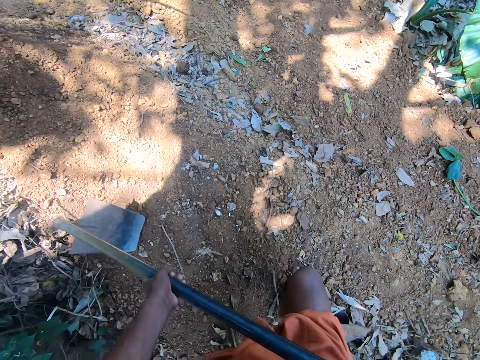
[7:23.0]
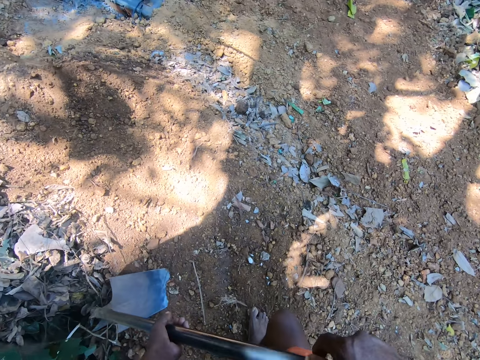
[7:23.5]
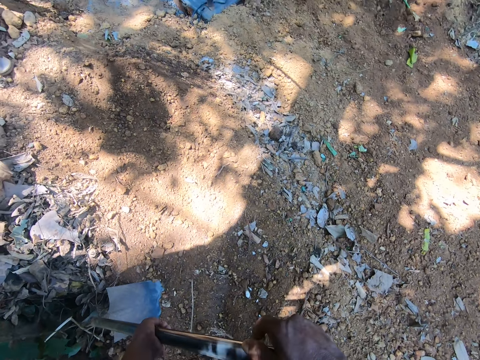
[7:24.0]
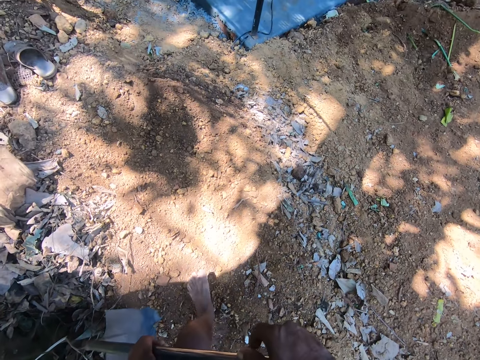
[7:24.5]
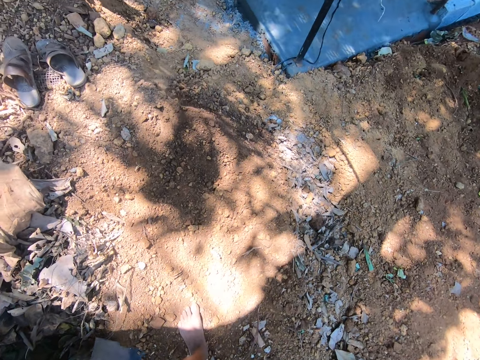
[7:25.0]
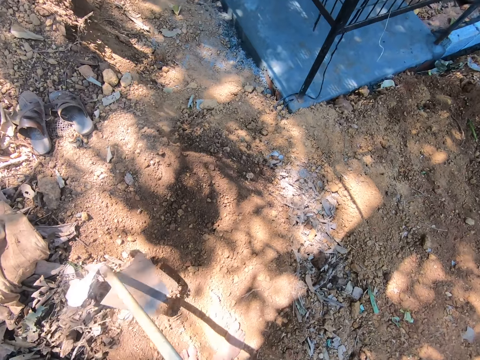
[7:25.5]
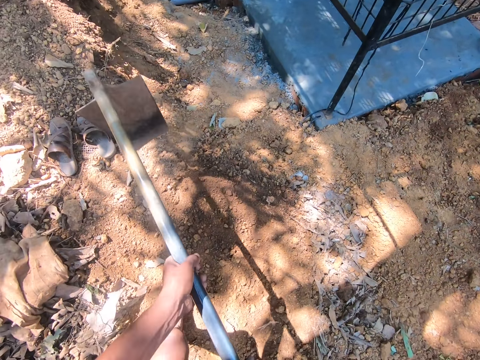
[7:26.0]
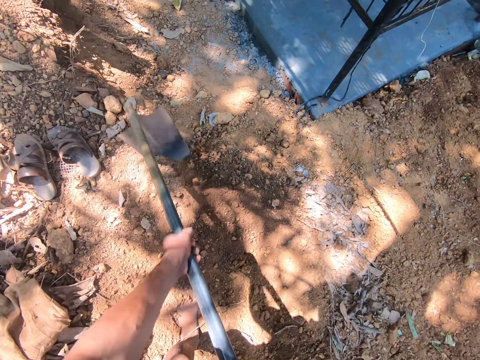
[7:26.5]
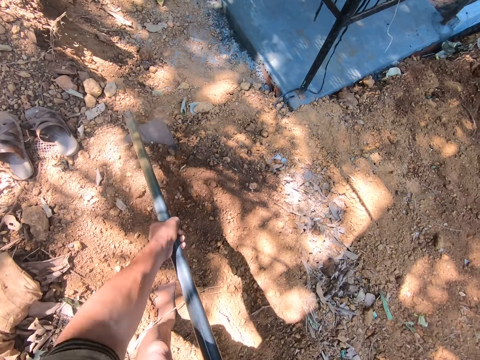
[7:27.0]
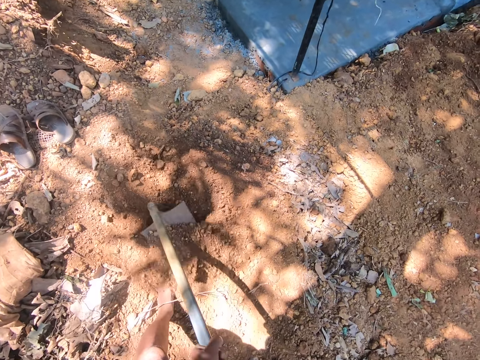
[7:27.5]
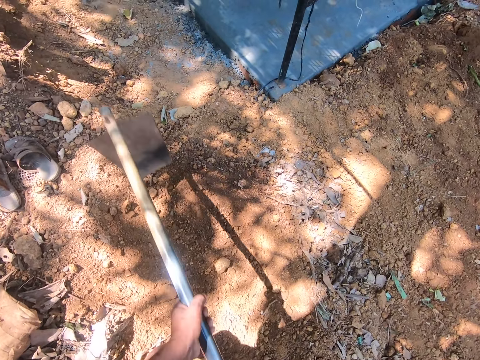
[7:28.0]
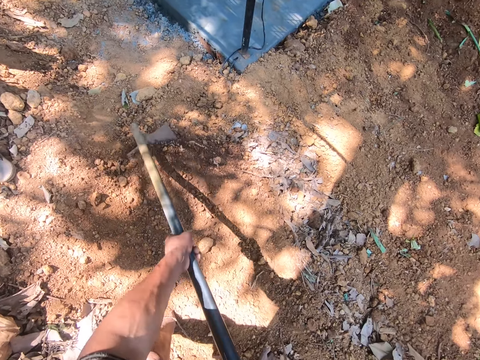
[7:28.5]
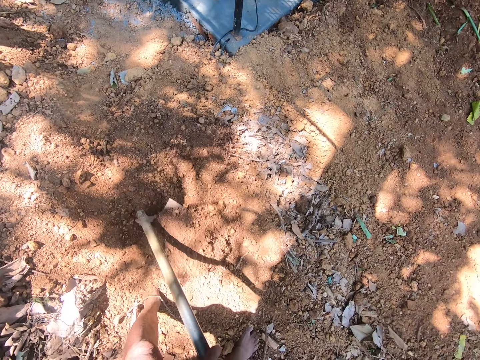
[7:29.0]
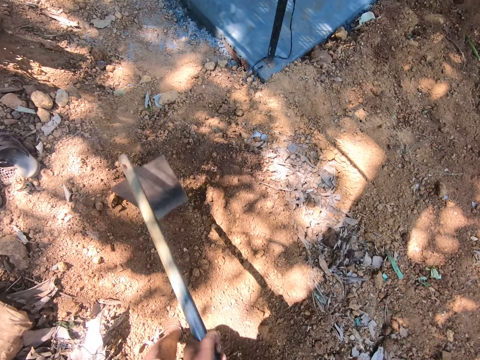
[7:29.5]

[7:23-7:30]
The camera wearer walks around the compound.

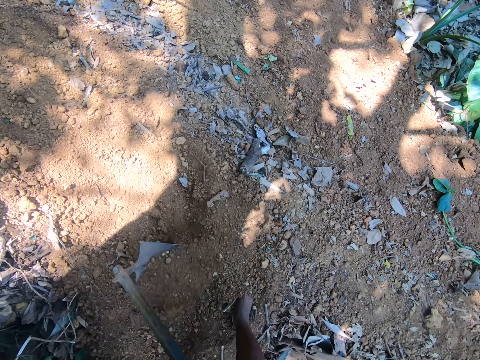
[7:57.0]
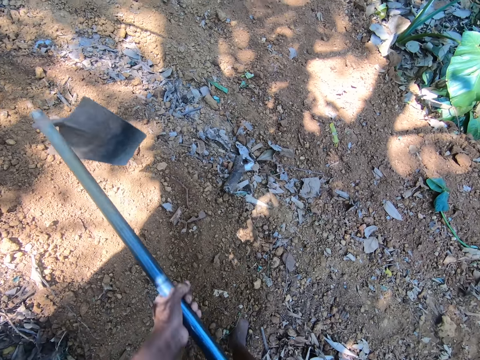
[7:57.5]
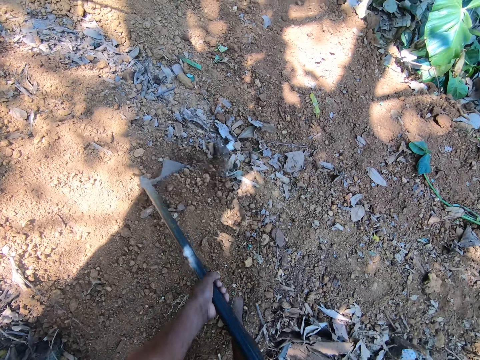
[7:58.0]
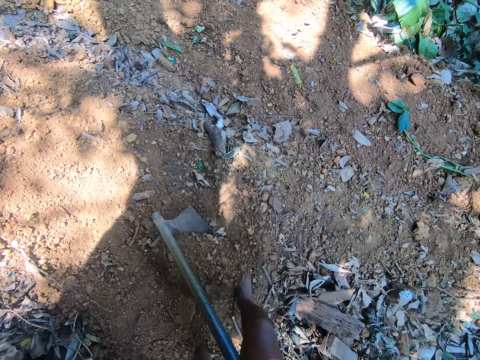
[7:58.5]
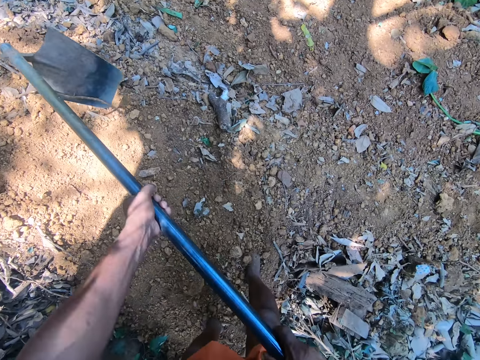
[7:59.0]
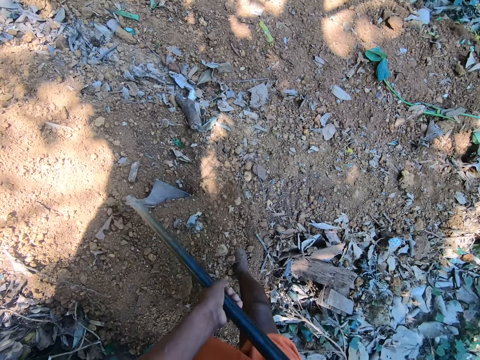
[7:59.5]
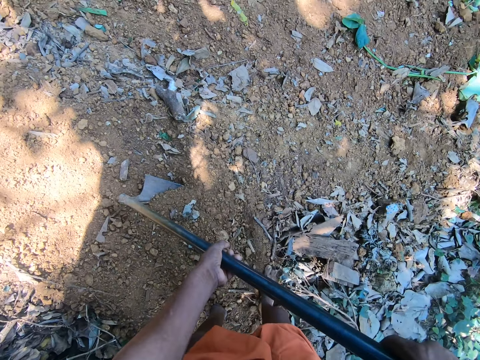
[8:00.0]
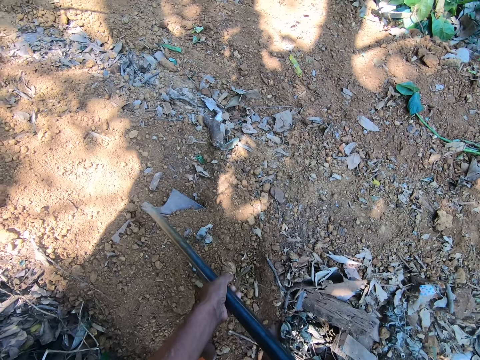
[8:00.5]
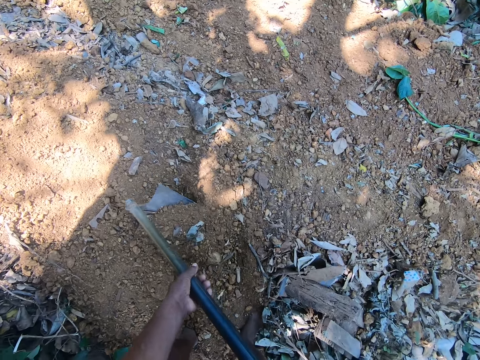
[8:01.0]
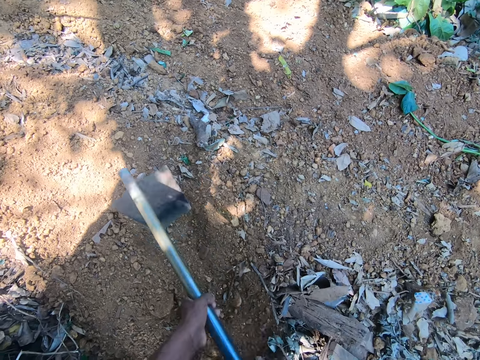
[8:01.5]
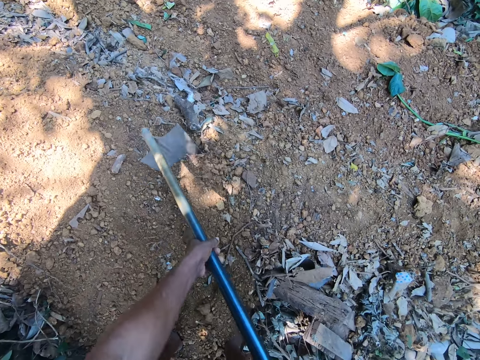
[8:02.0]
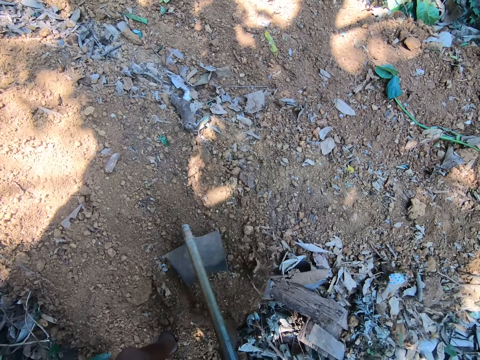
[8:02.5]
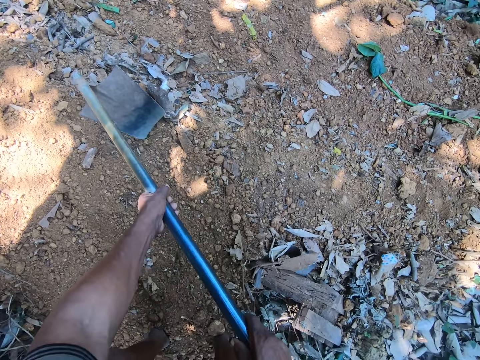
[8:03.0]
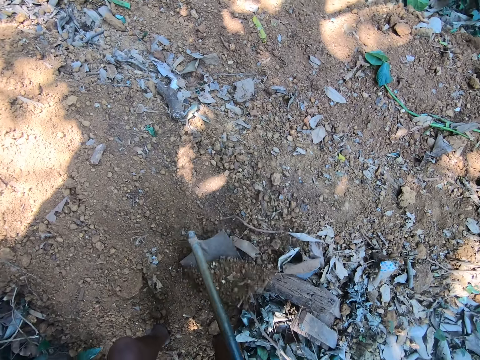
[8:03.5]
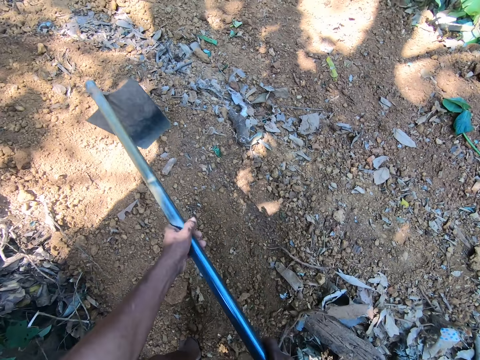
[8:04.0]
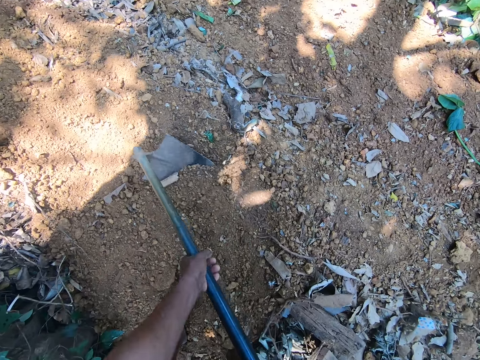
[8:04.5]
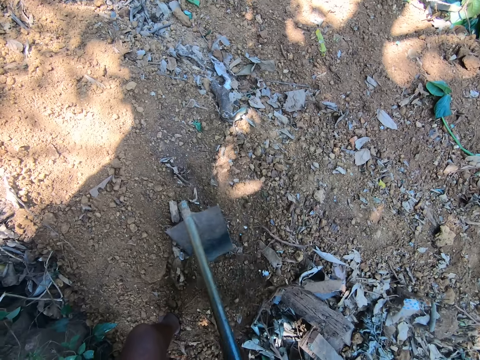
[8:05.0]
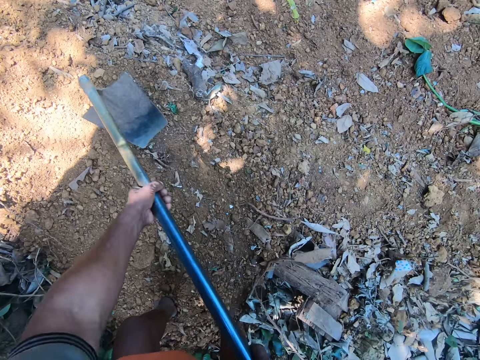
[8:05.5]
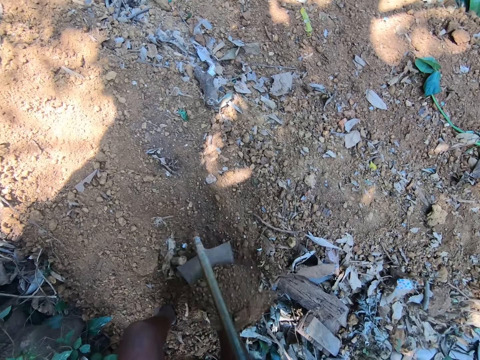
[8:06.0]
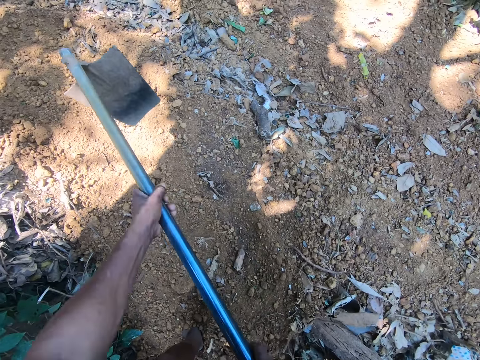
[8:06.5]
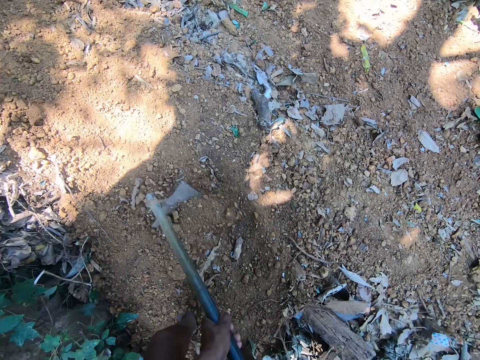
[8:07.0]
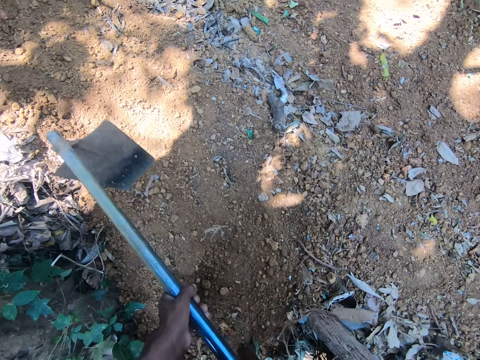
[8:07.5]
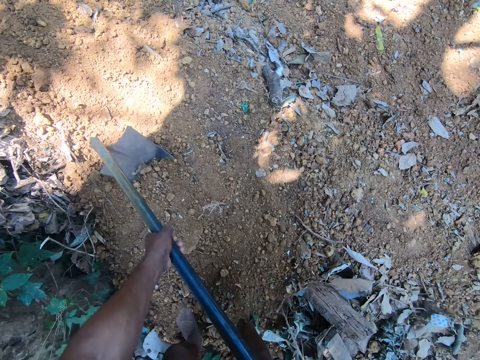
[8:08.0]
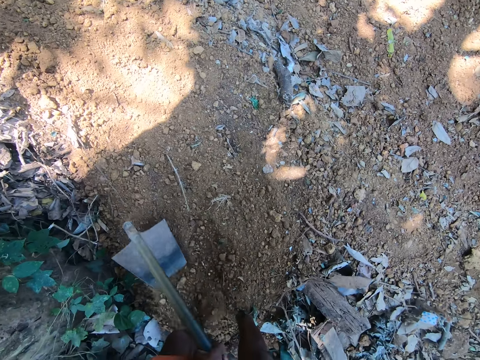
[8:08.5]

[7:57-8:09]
The camera wearer pulls soil with a hoe.

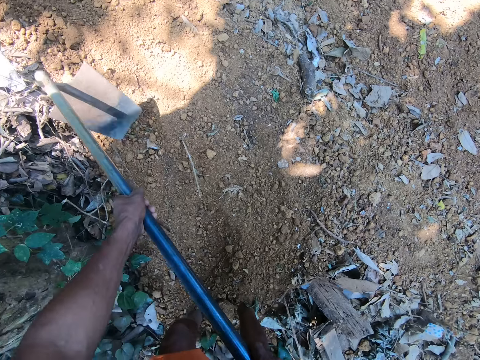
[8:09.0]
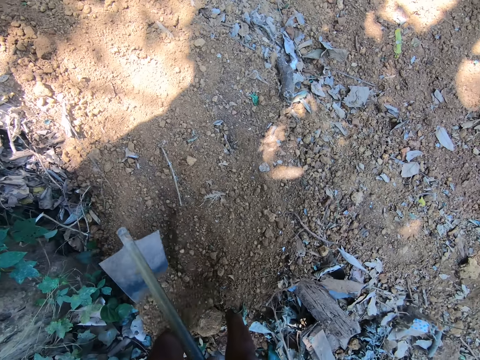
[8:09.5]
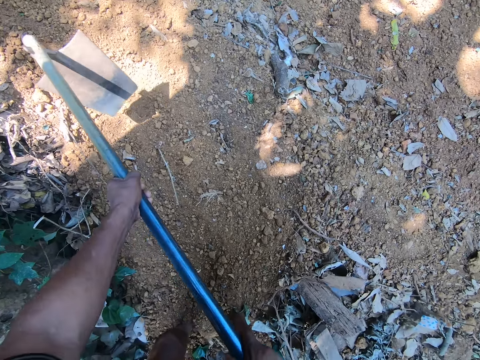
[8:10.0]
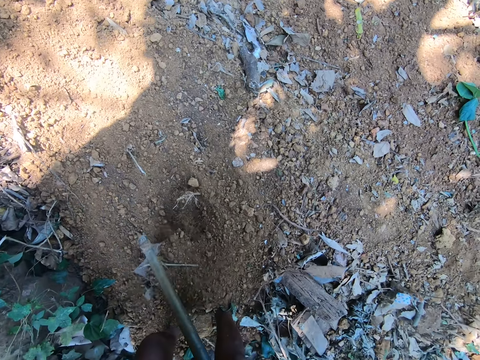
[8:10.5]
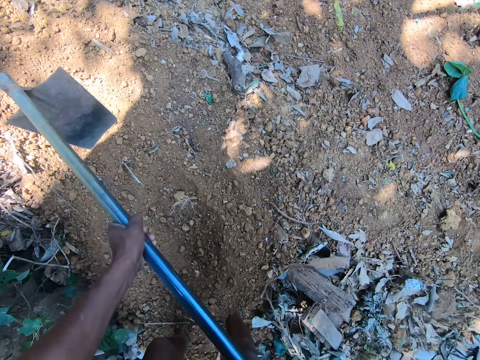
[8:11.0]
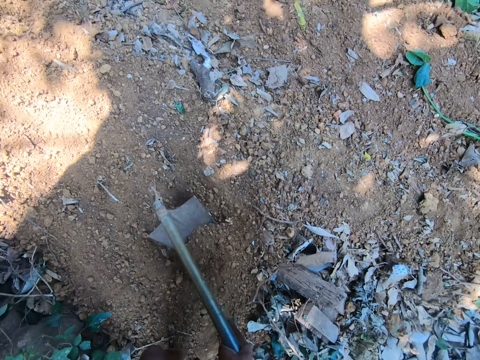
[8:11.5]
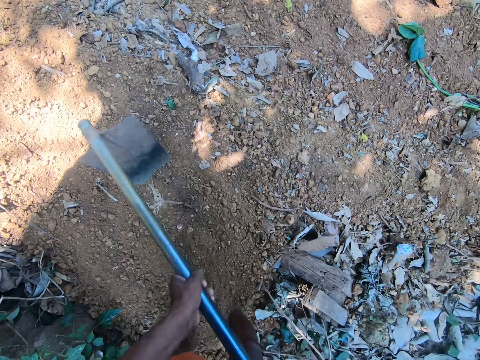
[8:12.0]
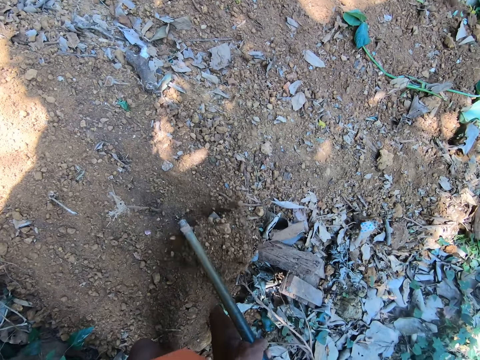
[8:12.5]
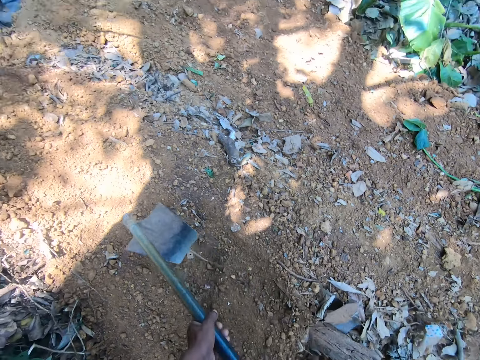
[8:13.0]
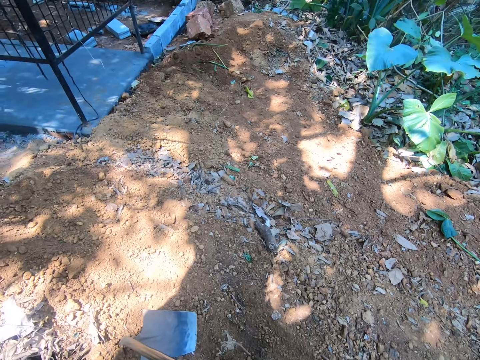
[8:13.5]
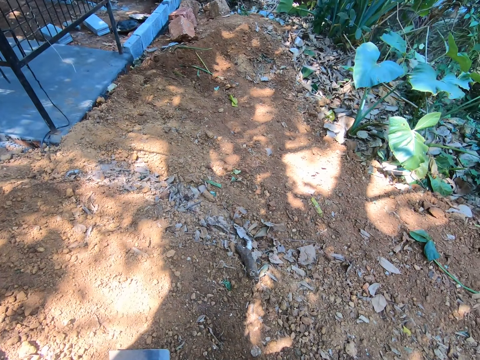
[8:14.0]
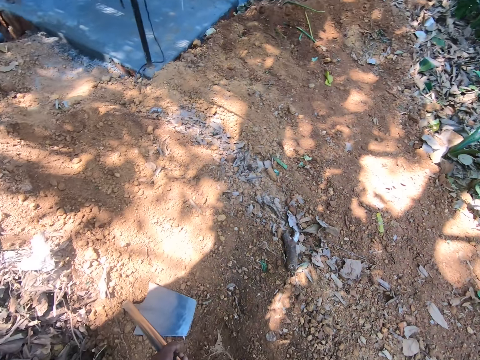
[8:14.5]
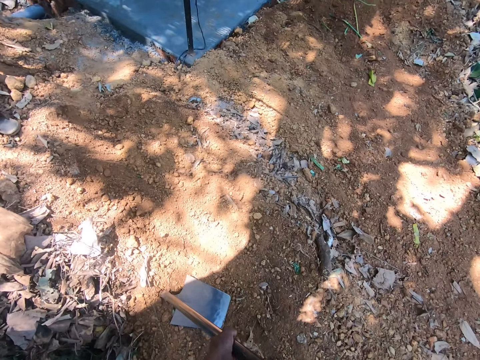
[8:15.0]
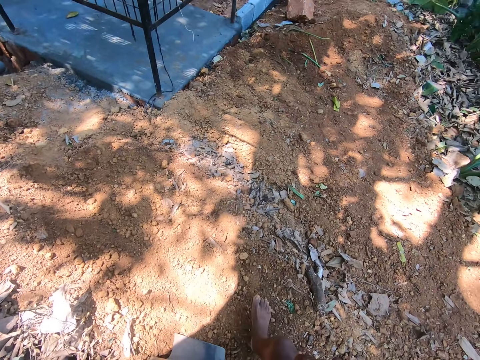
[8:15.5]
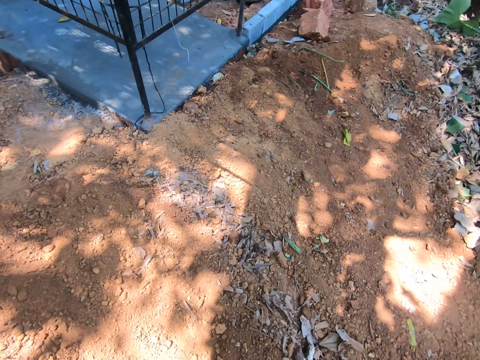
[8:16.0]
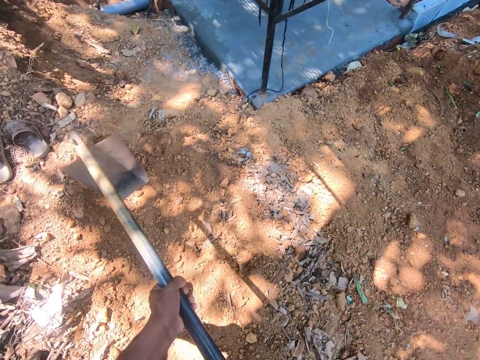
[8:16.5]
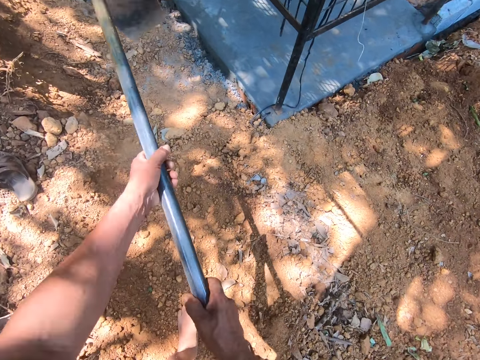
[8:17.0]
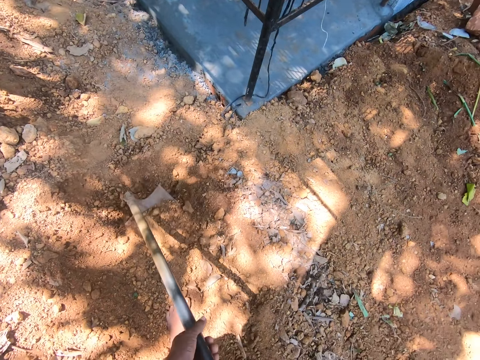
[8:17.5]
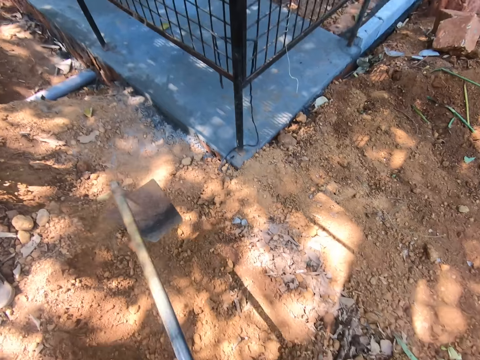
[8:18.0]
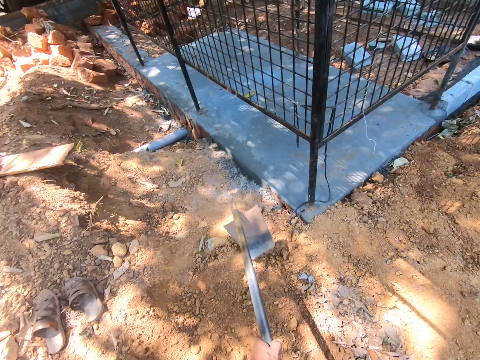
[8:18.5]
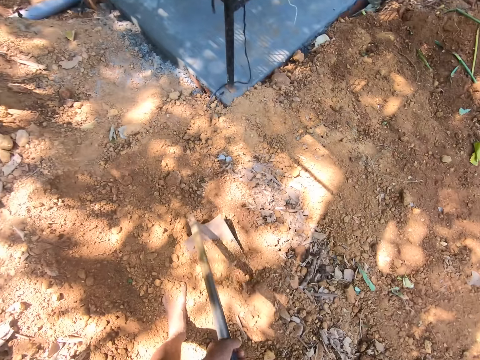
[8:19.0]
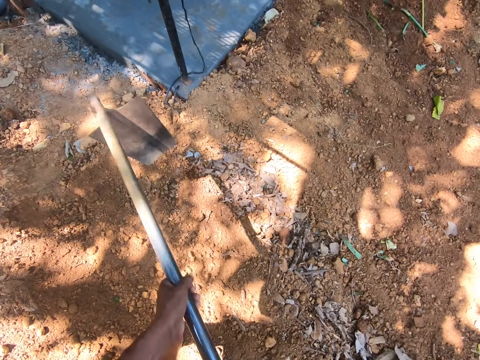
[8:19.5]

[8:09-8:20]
The camera wearer walks around the compound. They pull soil with a hoe.
